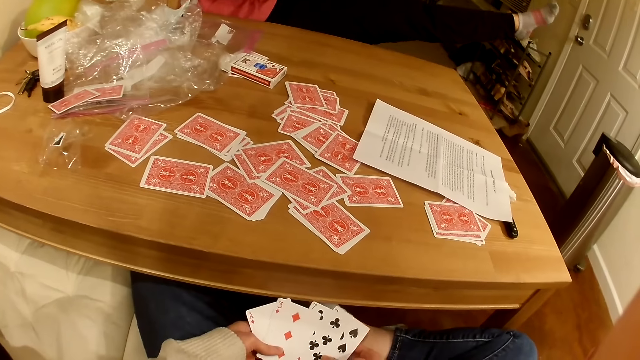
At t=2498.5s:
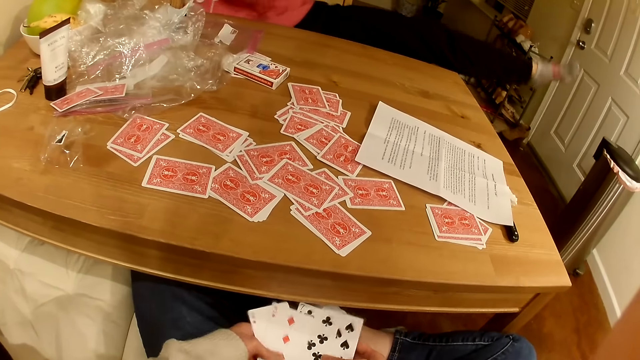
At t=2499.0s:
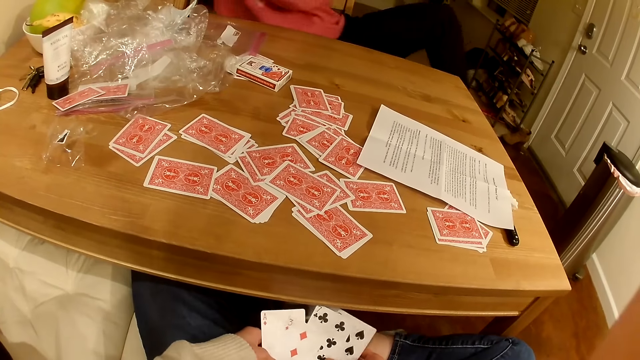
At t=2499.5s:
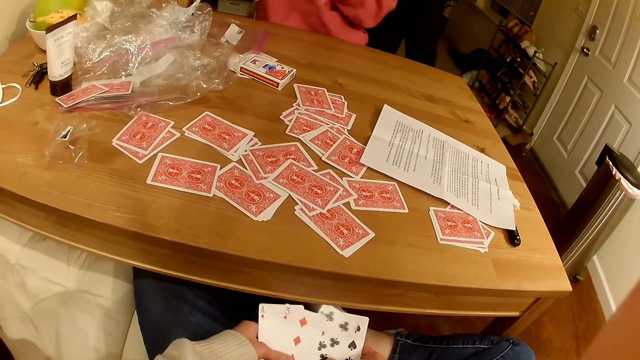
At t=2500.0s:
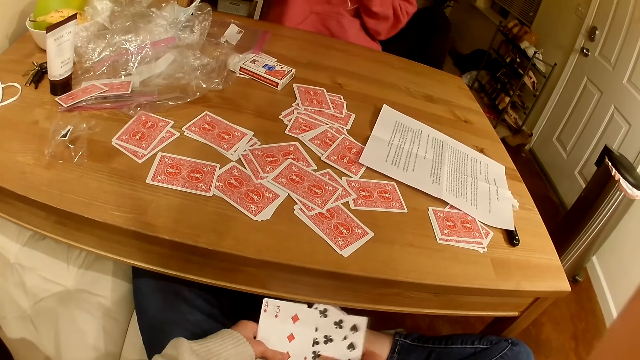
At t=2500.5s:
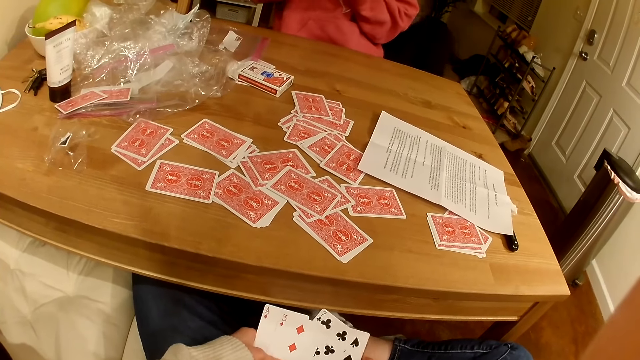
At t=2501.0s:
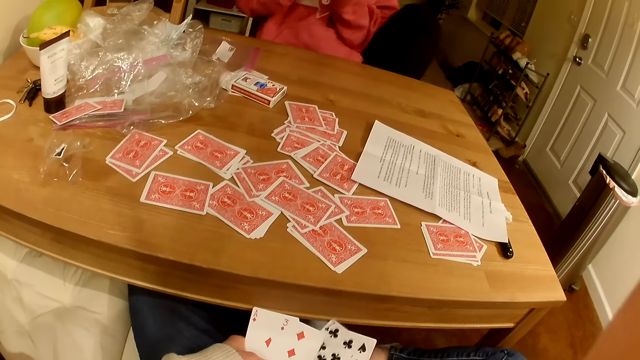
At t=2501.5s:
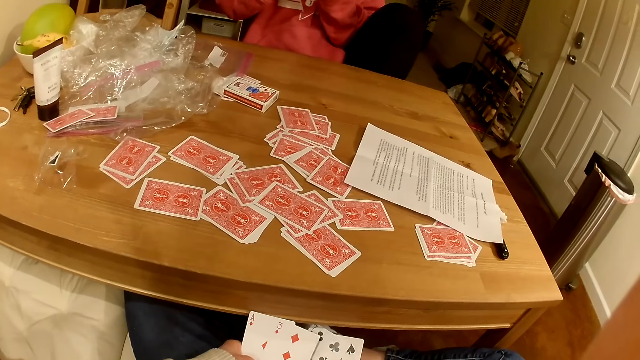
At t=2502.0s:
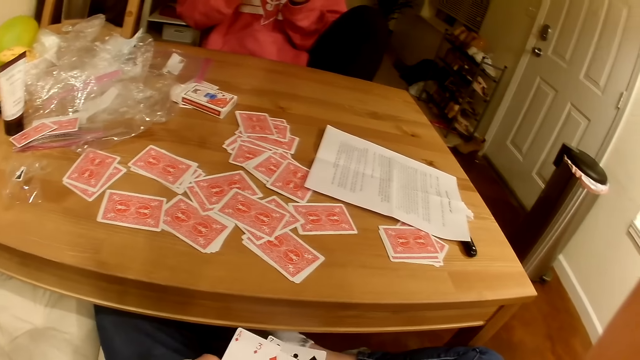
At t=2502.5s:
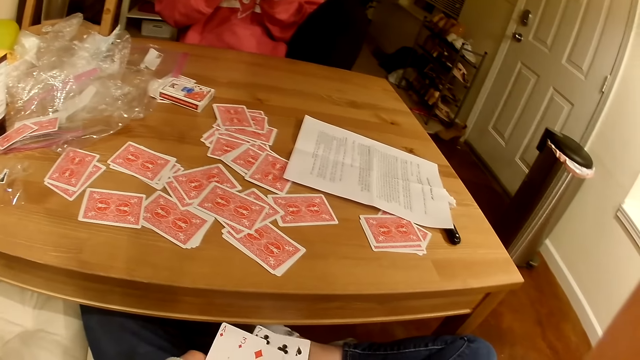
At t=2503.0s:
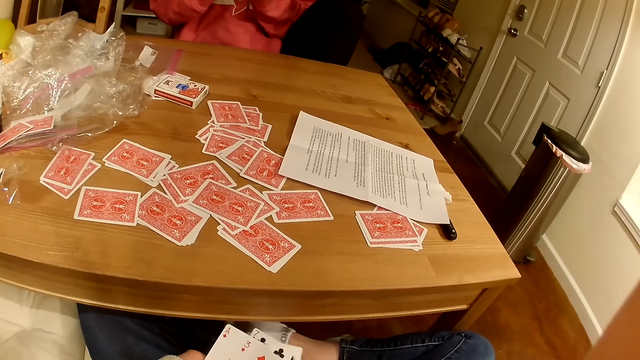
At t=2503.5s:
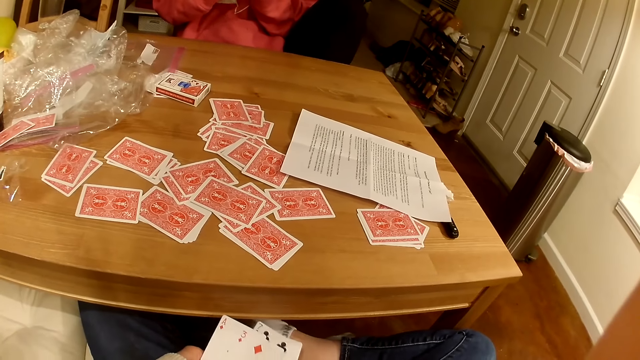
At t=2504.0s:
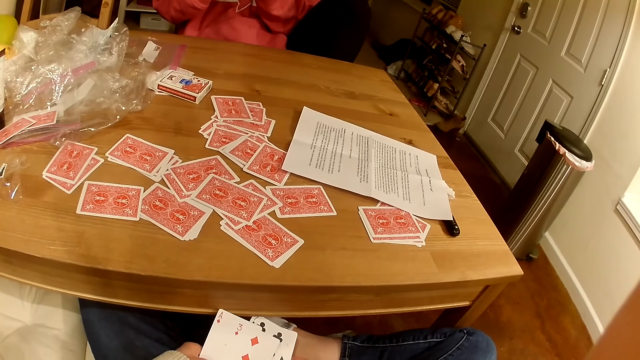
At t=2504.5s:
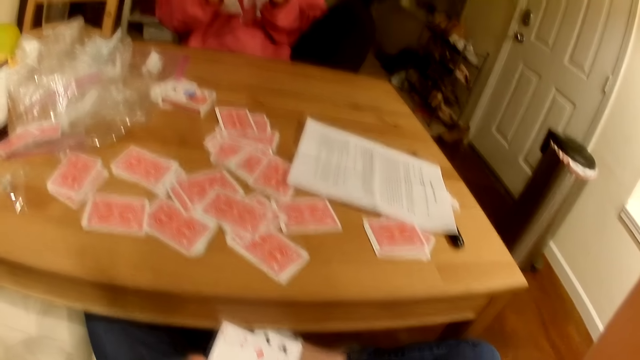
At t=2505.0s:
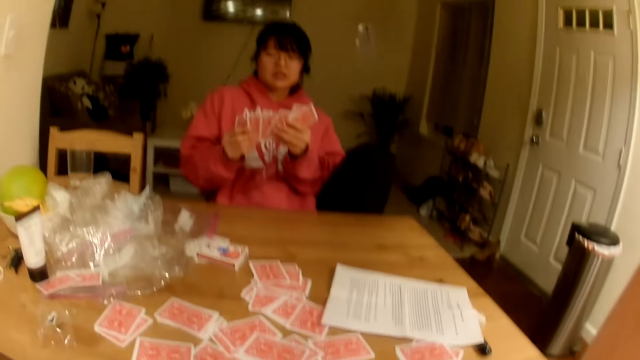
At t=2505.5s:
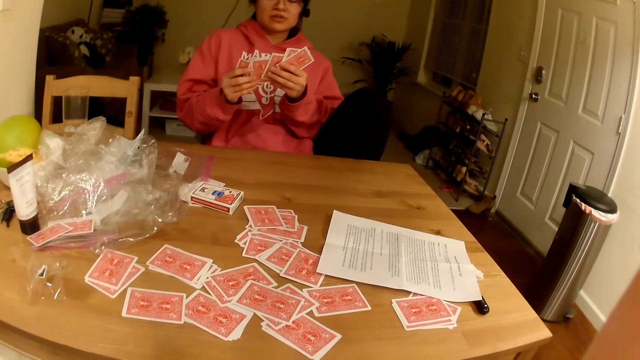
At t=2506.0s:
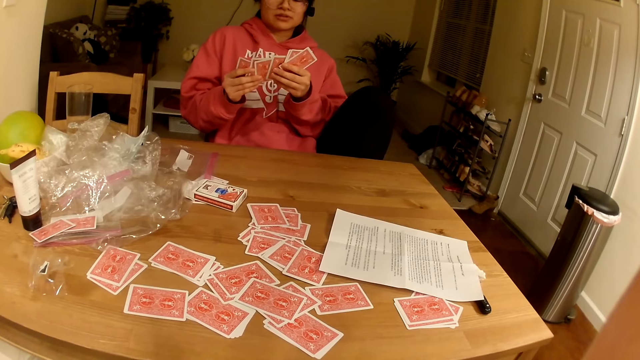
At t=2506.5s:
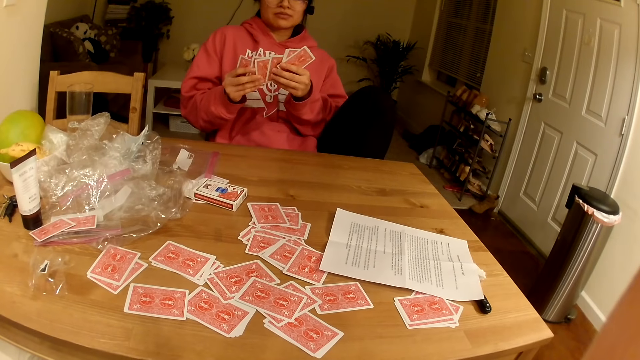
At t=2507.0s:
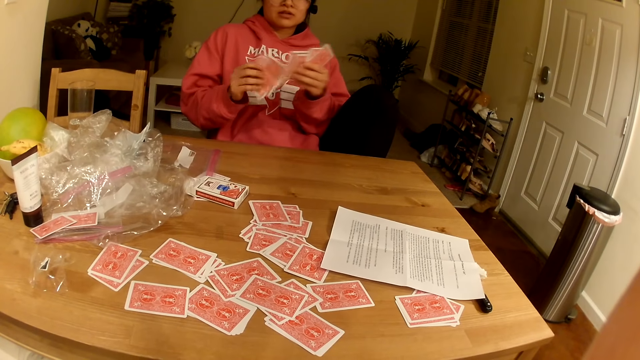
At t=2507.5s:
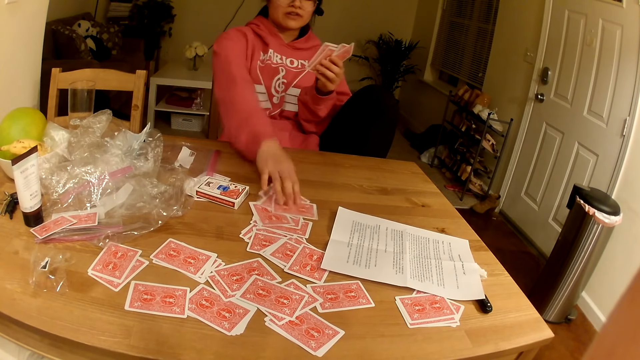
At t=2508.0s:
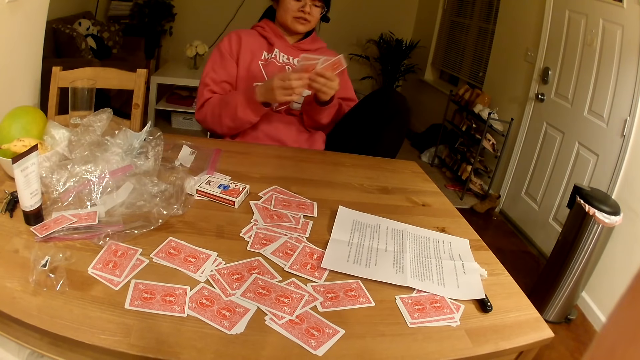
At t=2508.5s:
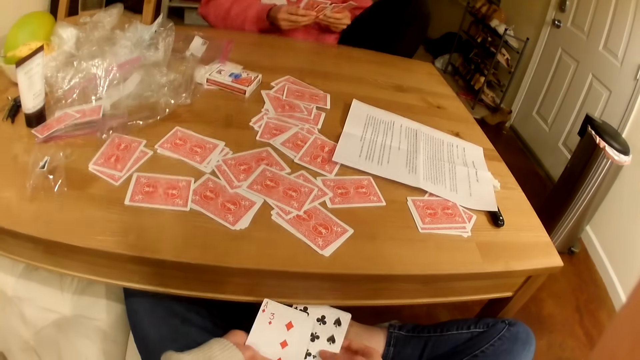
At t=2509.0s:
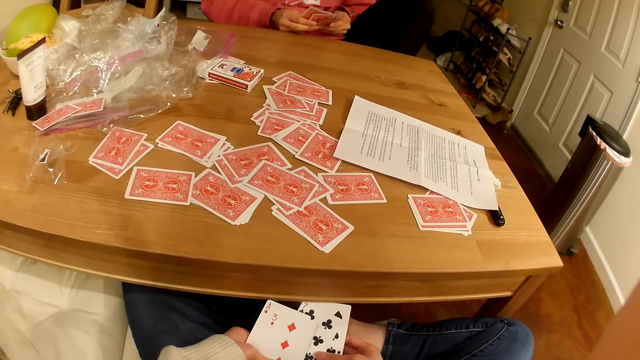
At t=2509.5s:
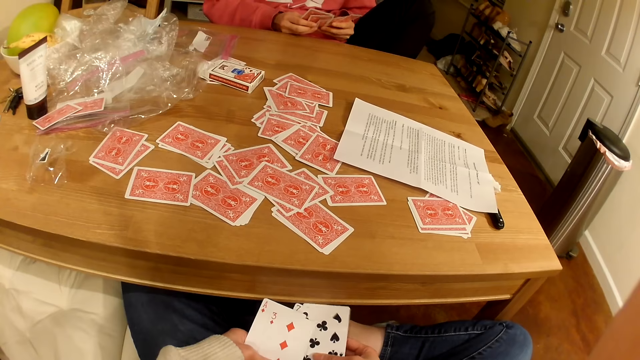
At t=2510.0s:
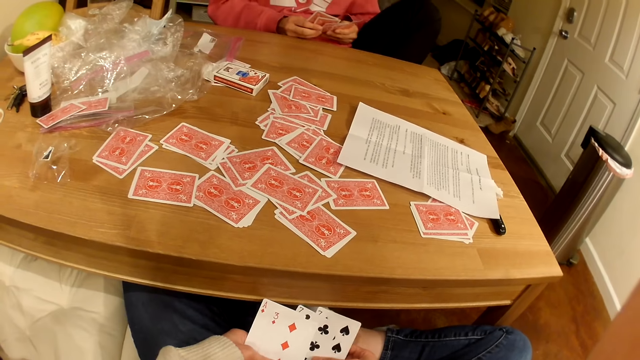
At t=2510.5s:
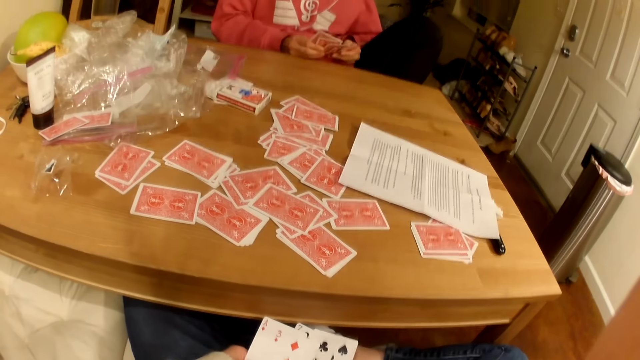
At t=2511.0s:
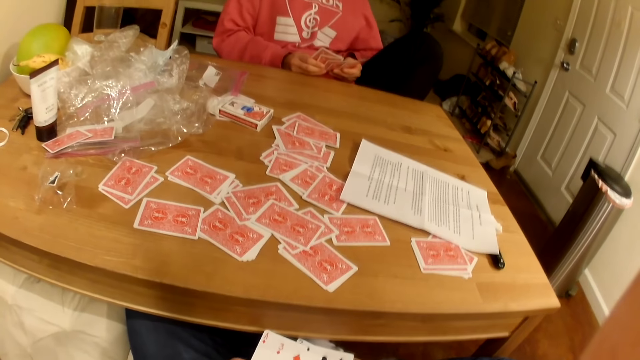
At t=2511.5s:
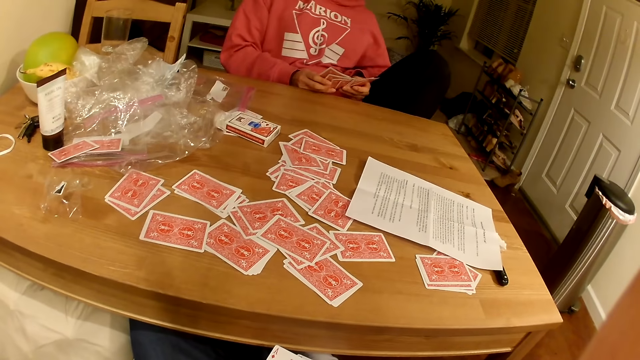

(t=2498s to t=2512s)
A lady picks up the card. The lady shuffles playing cards. The camera wearer looks at the lady. The lady puts playing cards on the table. The camera wearer looks down at the cards.

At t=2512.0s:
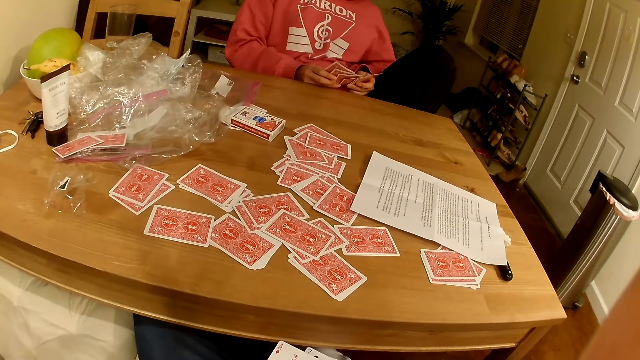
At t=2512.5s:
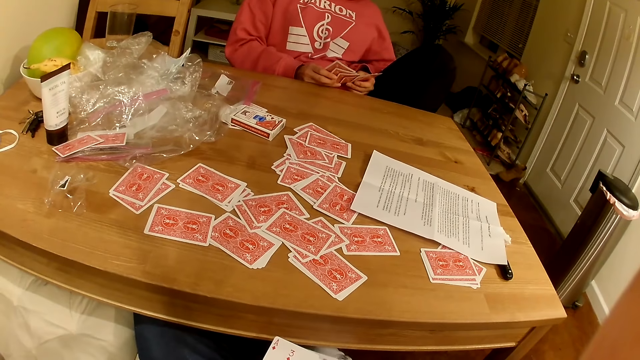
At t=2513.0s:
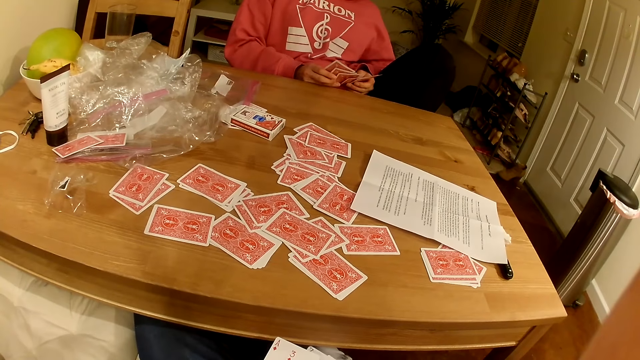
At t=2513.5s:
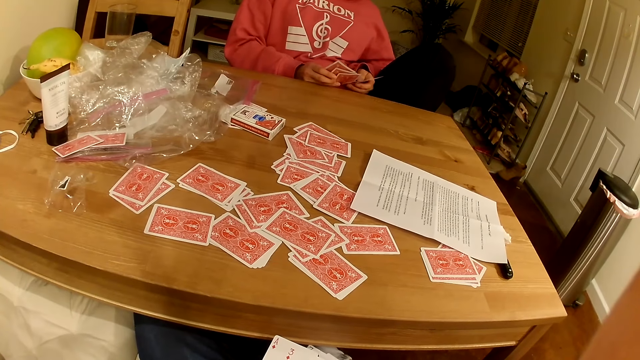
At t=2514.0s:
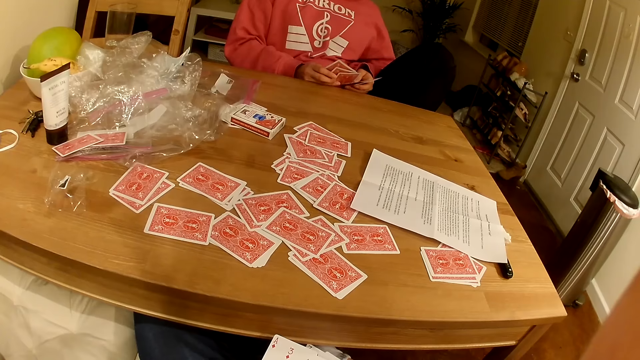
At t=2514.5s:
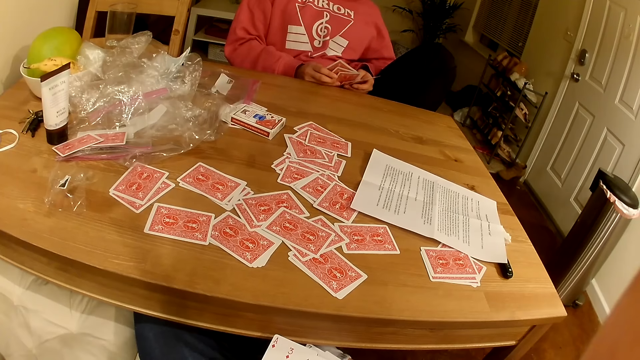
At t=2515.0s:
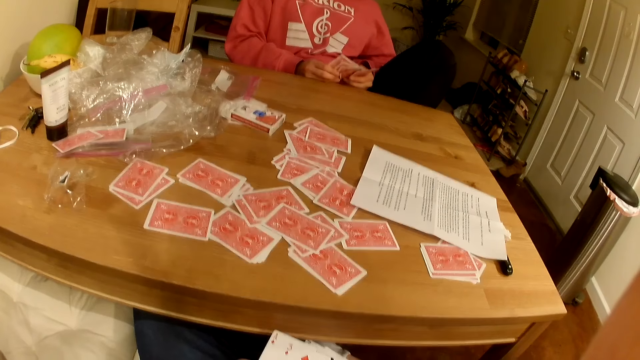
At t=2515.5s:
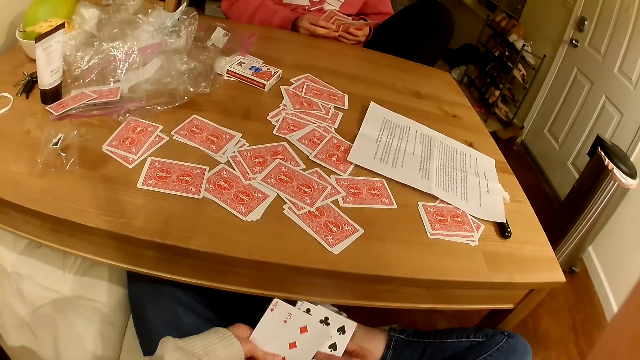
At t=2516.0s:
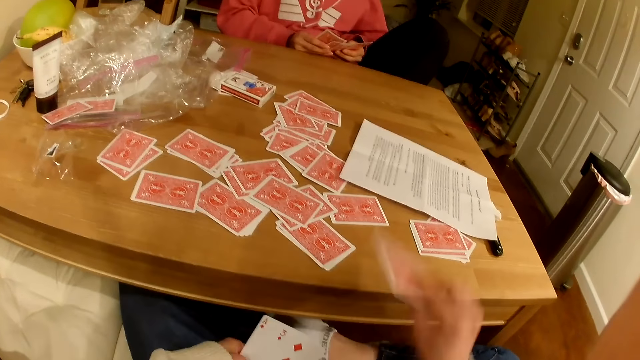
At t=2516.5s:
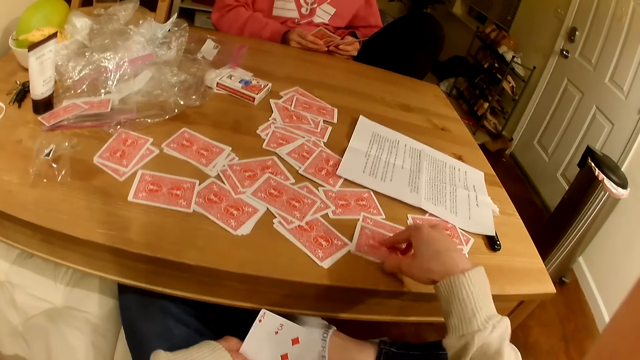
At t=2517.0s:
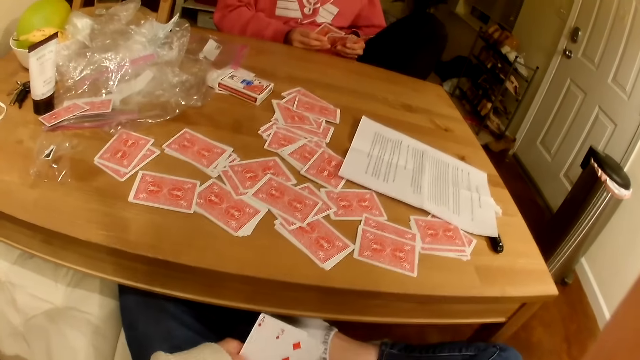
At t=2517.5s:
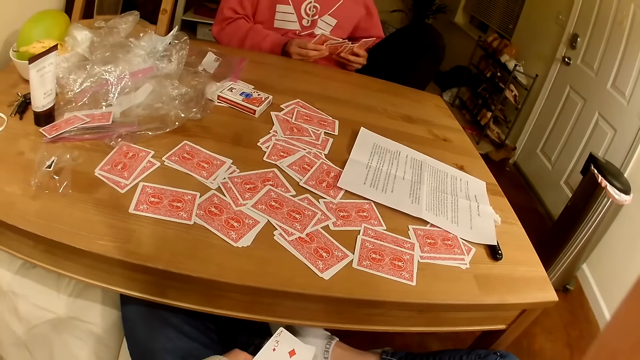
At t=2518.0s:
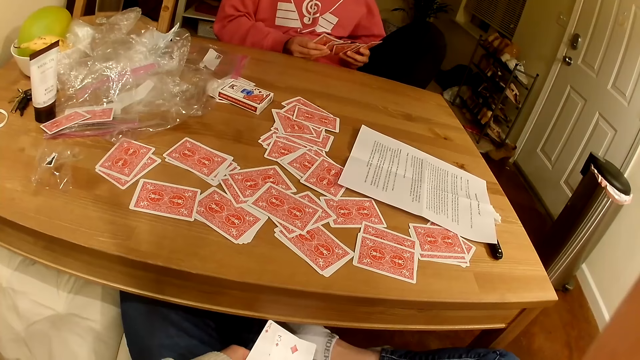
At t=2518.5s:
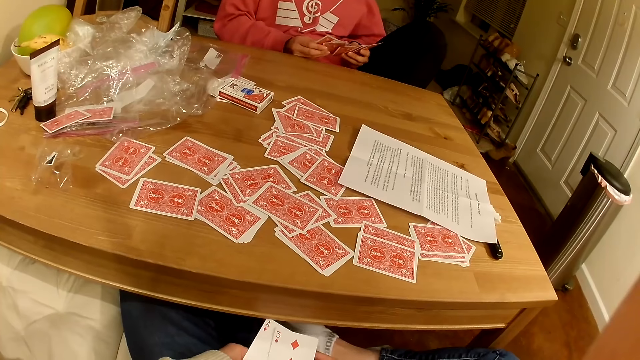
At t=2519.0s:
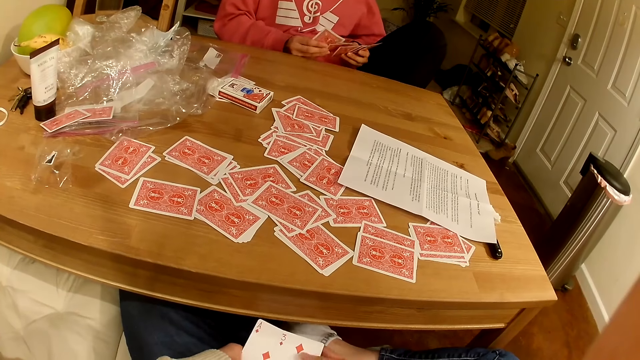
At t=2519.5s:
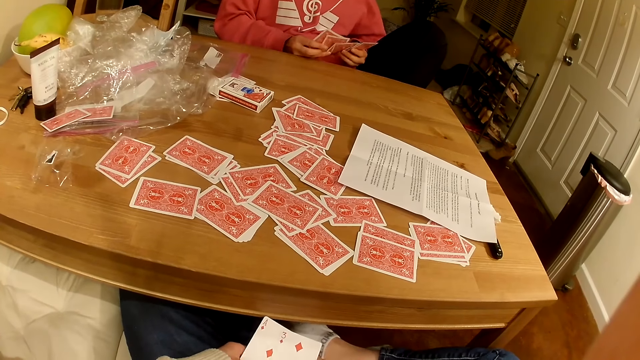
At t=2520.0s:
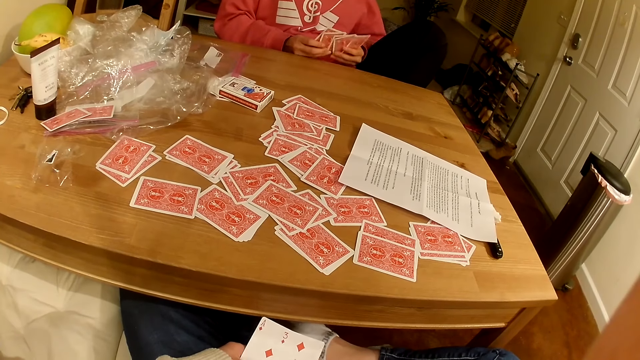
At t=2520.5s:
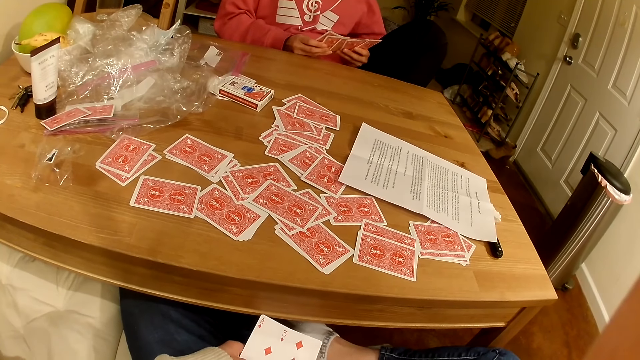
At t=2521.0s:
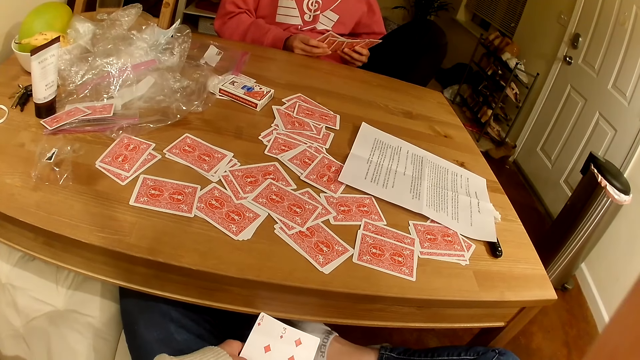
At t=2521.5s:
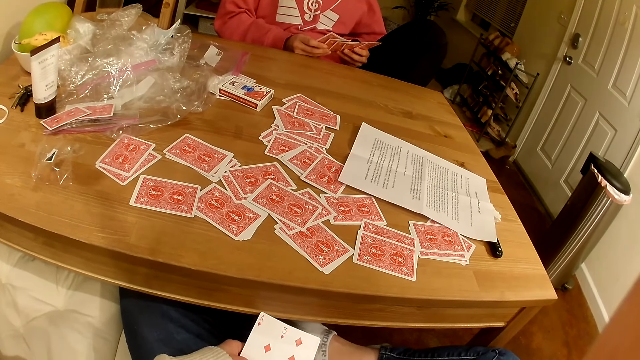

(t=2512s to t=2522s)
The camera wearer looks at a lady. They look down at the cards. They put a playing card on the table.
